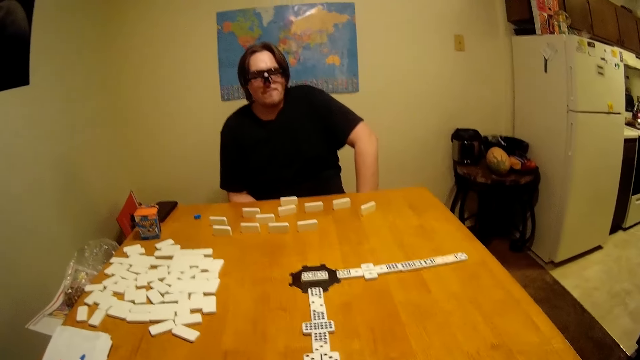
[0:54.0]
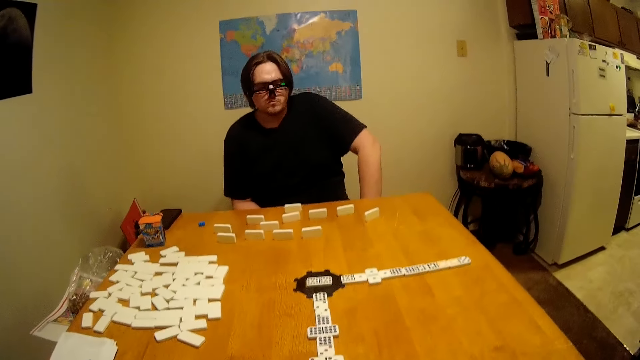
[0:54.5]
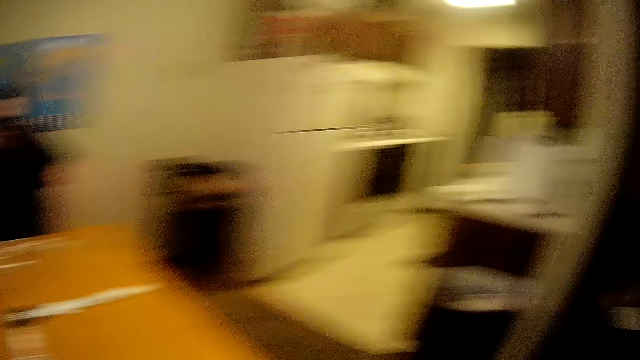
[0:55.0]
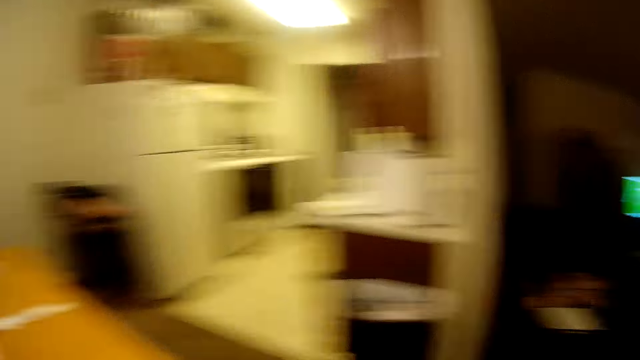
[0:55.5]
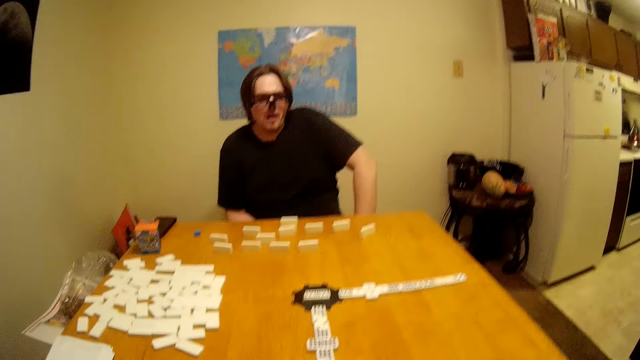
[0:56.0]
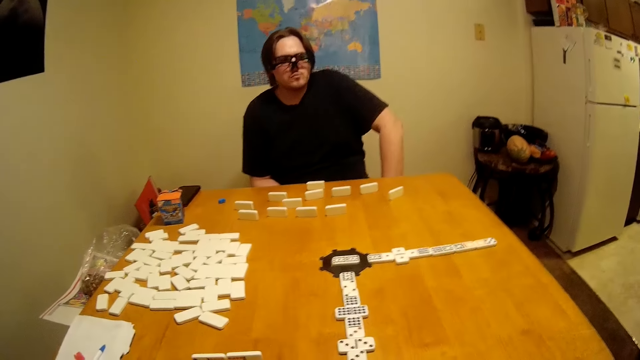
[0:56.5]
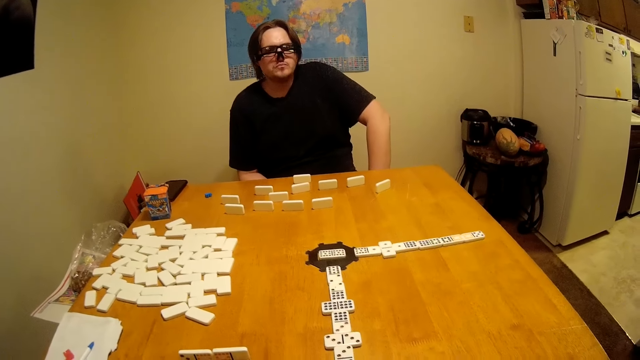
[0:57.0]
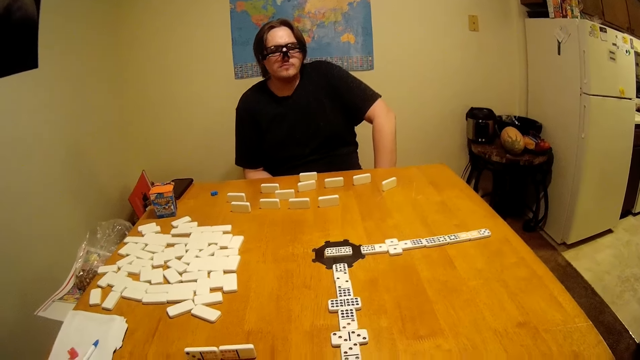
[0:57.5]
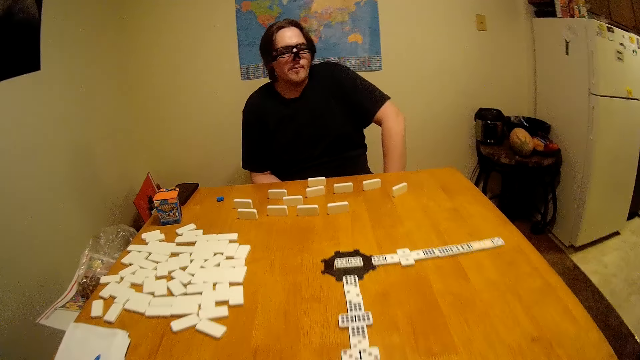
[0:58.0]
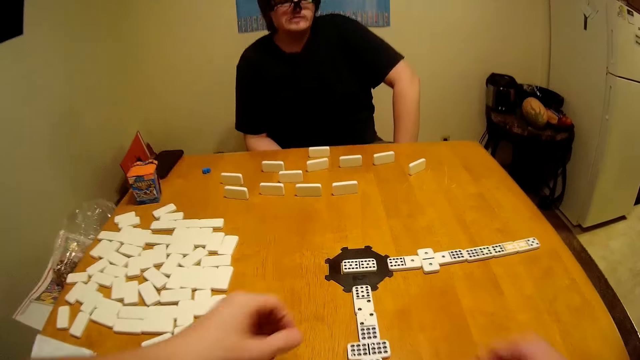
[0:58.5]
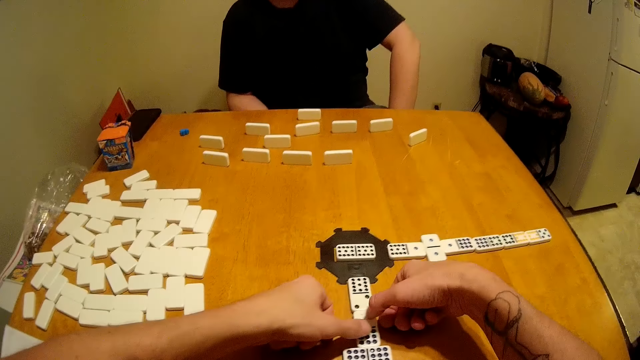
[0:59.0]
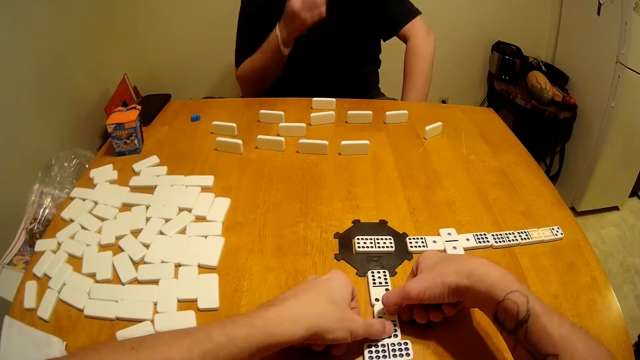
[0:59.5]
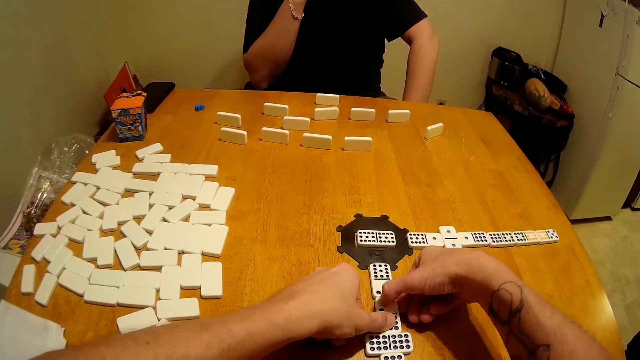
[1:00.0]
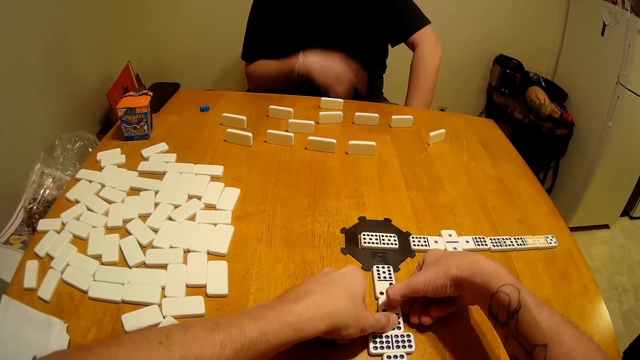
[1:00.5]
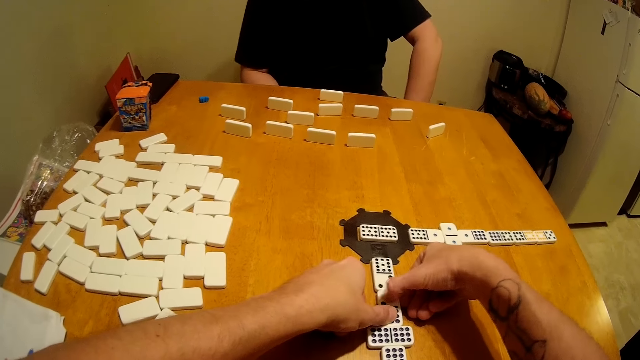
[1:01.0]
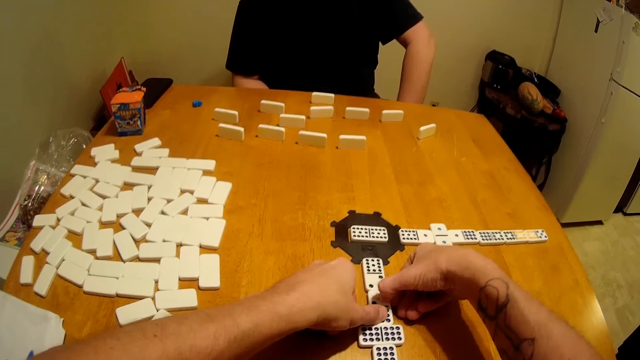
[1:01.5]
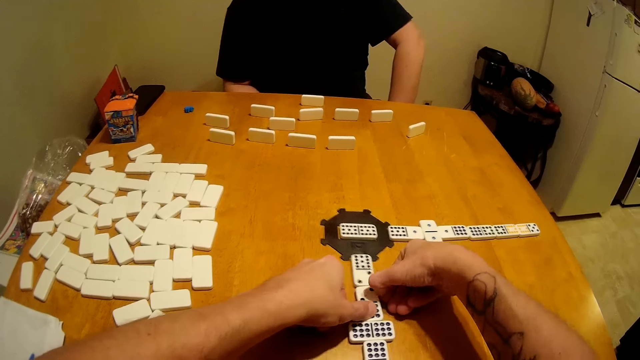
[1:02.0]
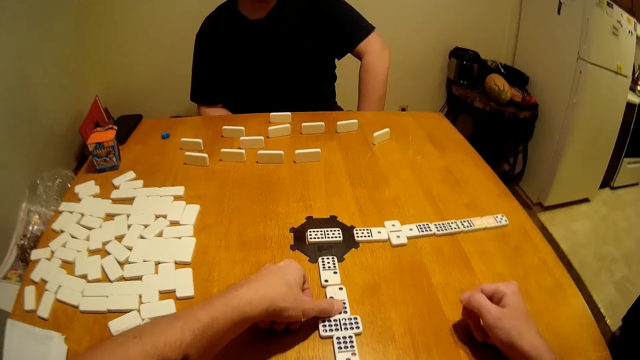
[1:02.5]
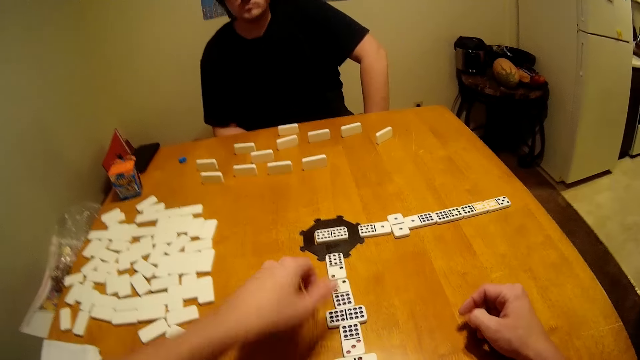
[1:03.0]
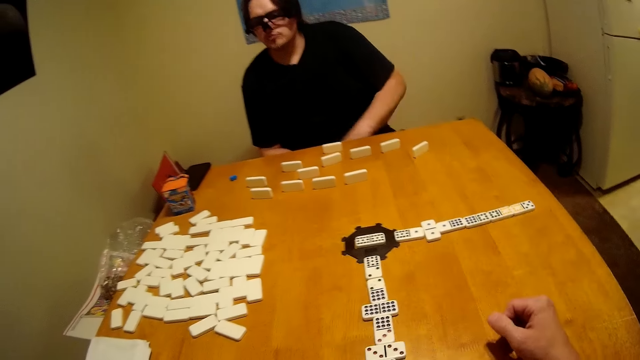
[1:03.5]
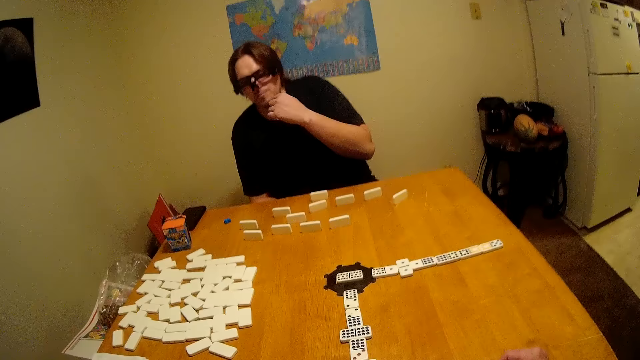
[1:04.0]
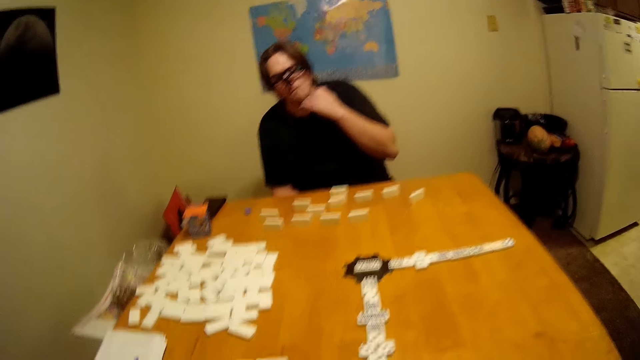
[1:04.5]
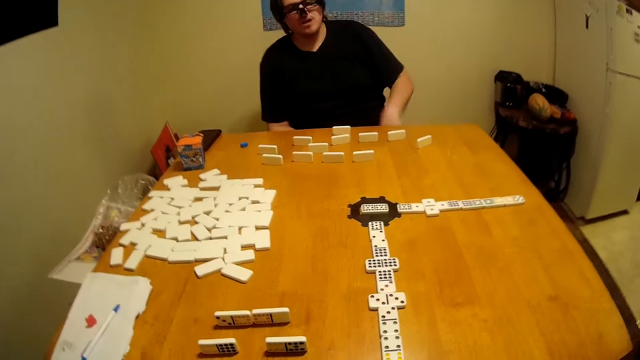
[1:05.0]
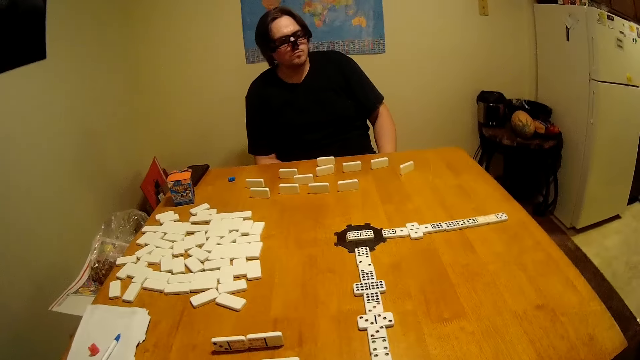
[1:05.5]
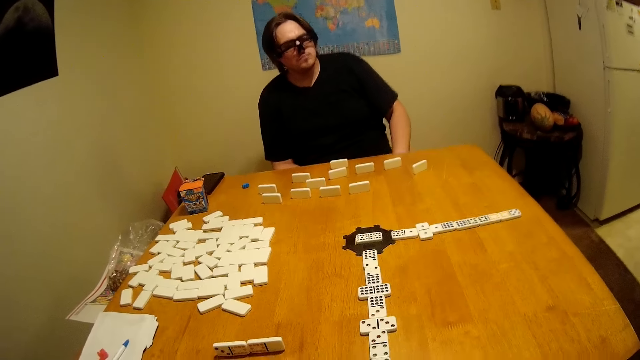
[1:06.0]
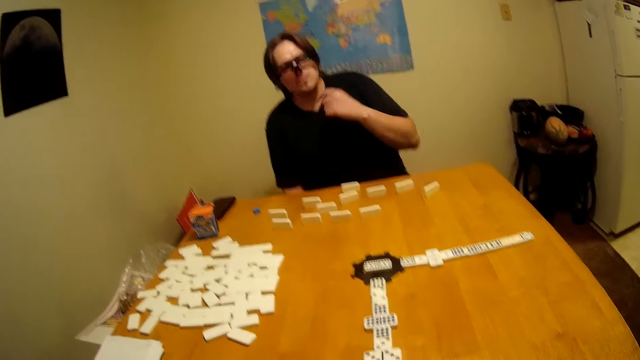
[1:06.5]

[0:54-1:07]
The camera wearer looks around and speaks. A man coughs. The camera wearer merges dice pieces on the table. The man eats a bite. The camera wearer scratches a dice piece. The man lowers his hand on the lap. The camera wearer removes their hand from the dice piece. The man raises his hand, scratches his chin, holds his chin and lowers his hand.

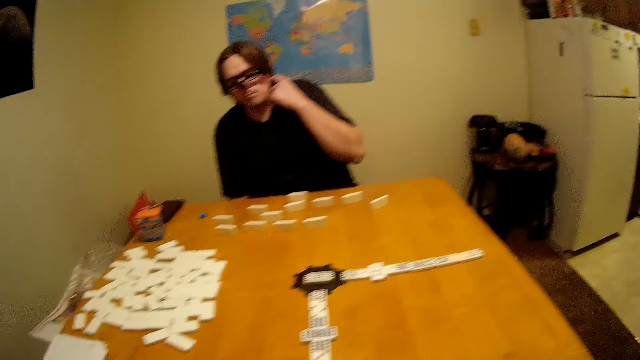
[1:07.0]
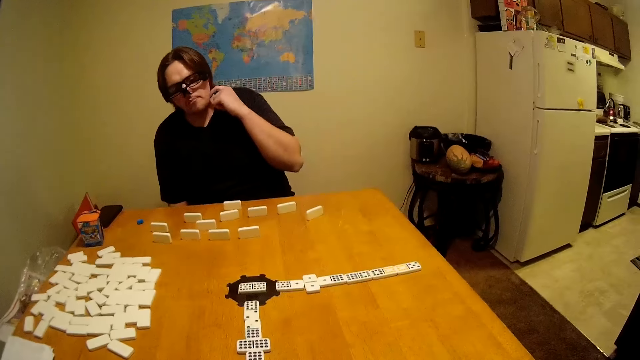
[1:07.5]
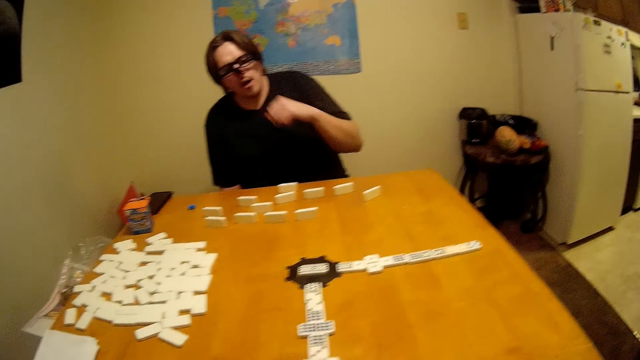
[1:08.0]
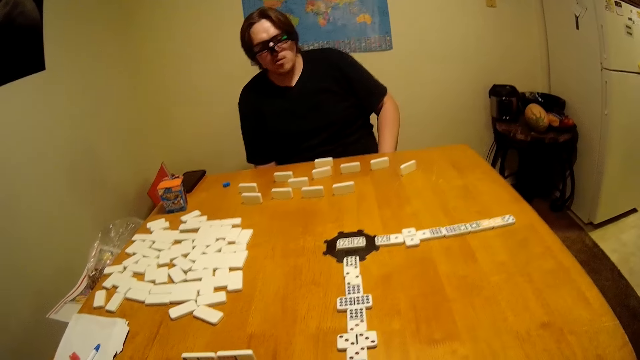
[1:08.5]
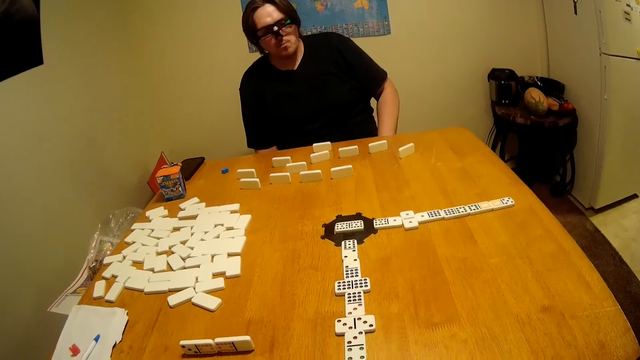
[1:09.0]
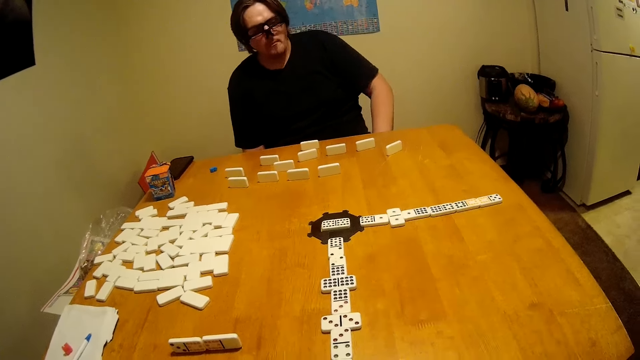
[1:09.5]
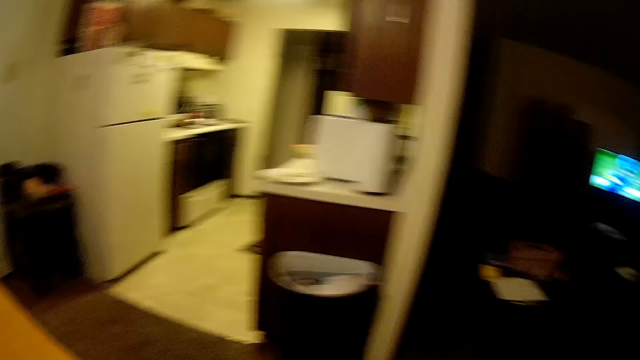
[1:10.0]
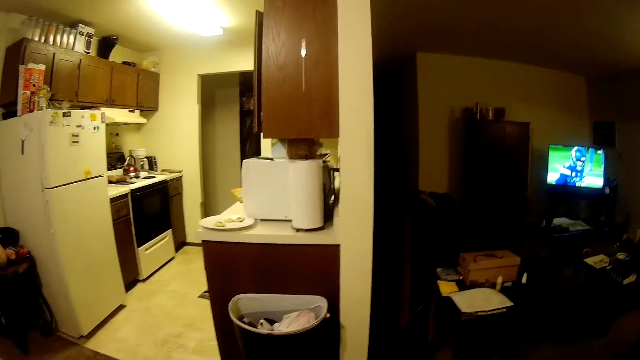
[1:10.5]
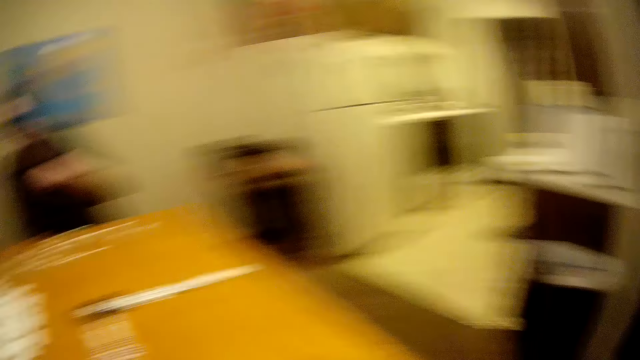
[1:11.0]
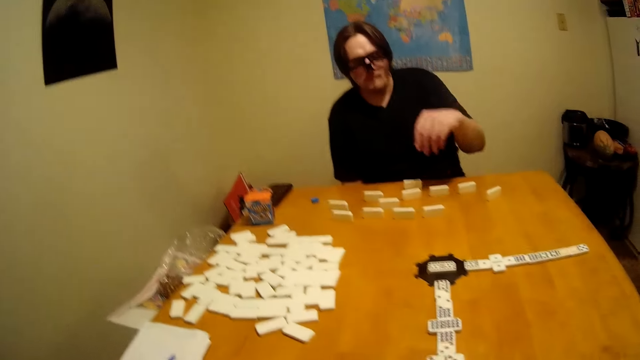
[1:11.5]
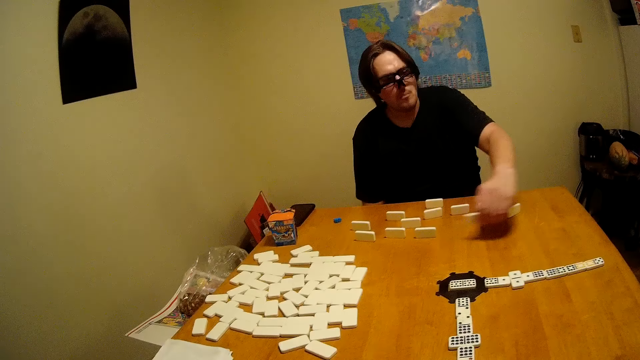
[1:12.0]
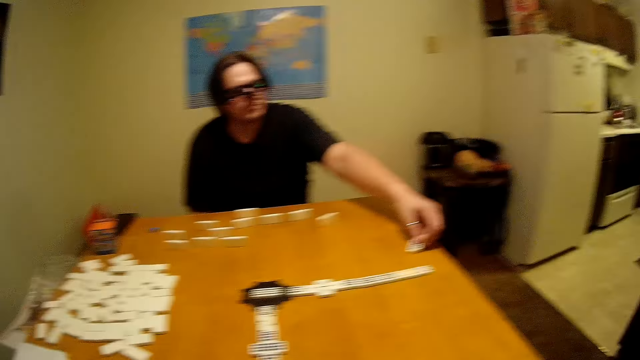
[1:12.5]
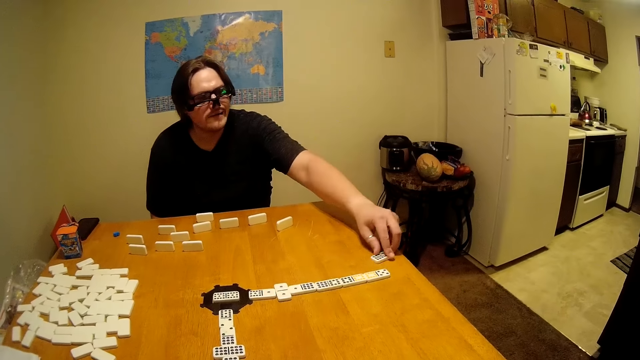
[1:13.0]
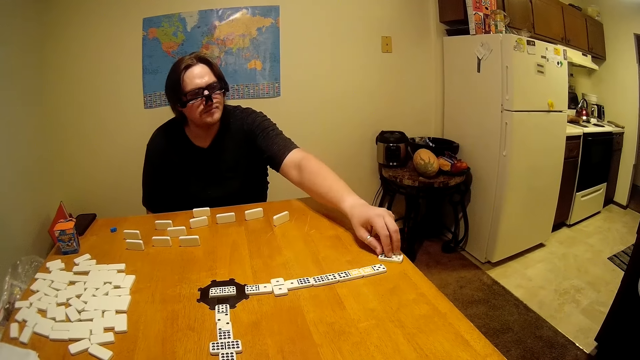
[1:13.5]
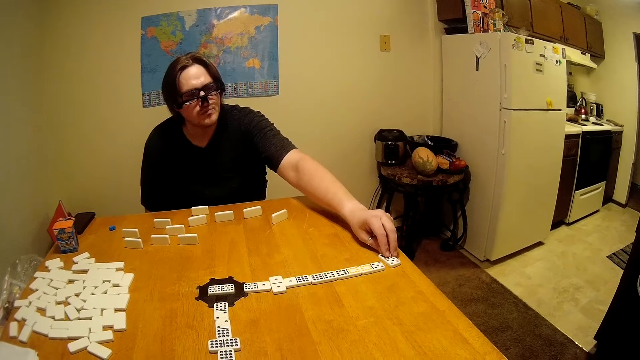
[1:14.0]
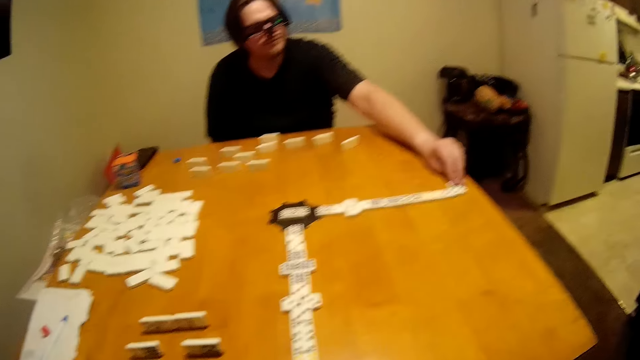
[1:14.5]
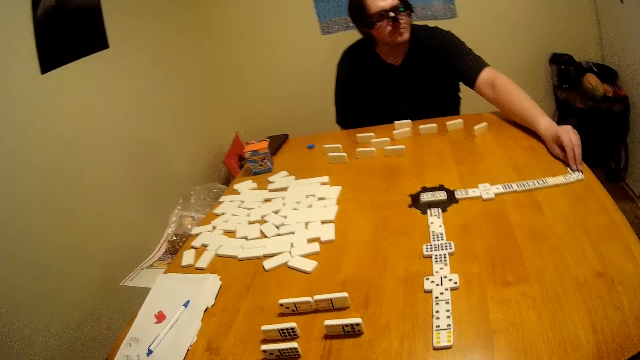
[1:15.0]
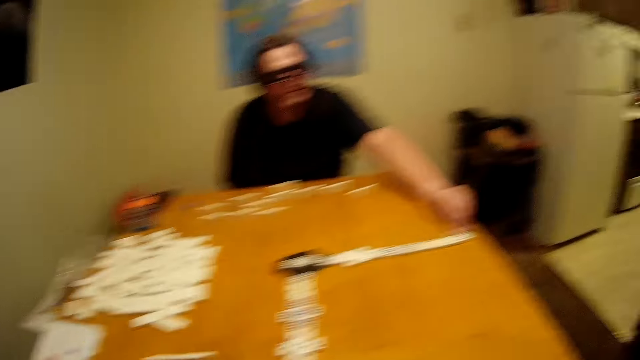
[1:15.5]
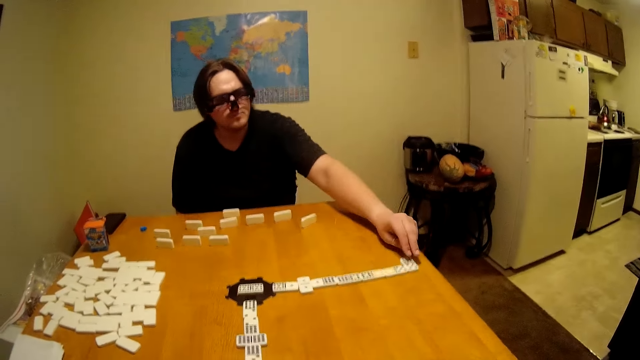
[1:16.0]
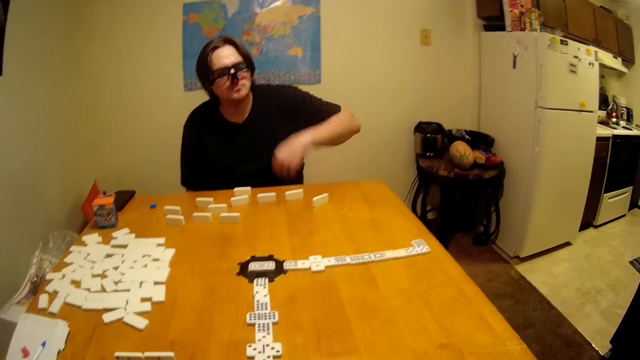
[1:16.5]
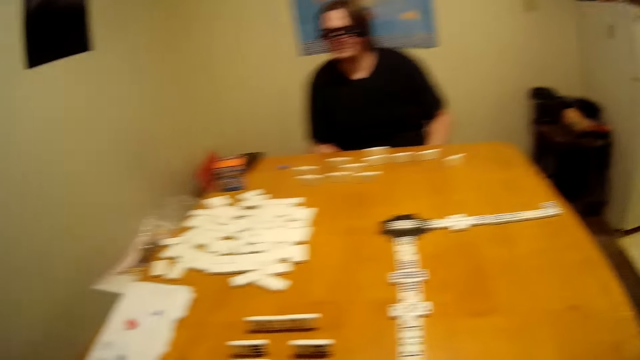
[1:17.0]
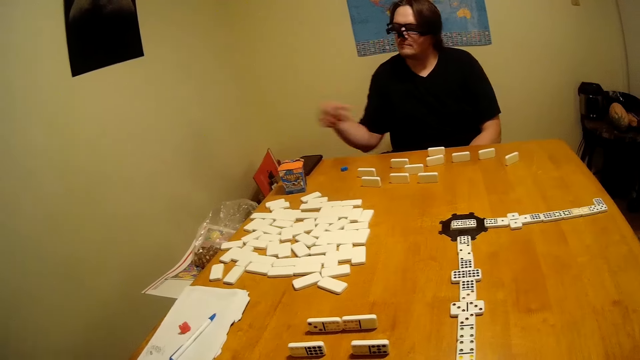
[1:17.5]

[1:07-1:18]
A man scratches his chin. A person lowers a hand. The camera wearer looks to the right. The person plays the puzzle game. The man moves a domino piece. The camera wearer speaks to the man.
